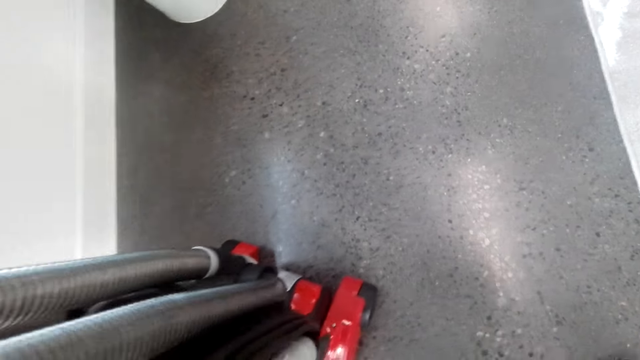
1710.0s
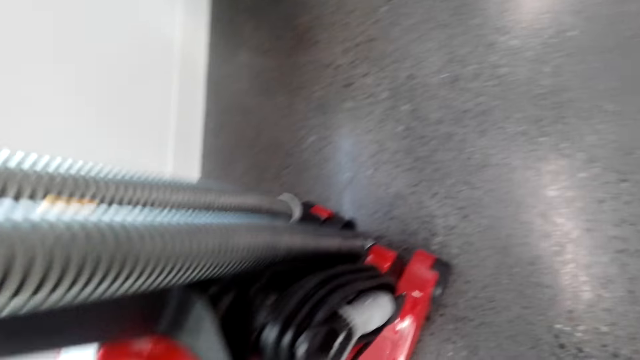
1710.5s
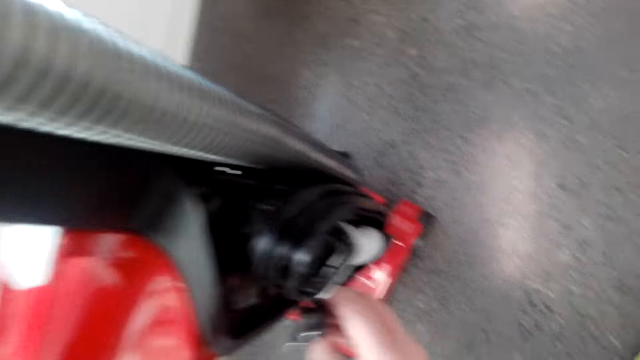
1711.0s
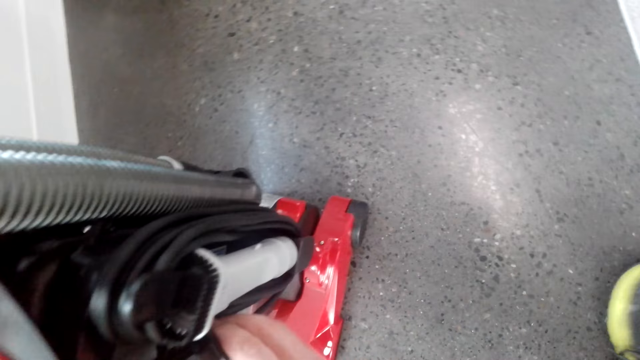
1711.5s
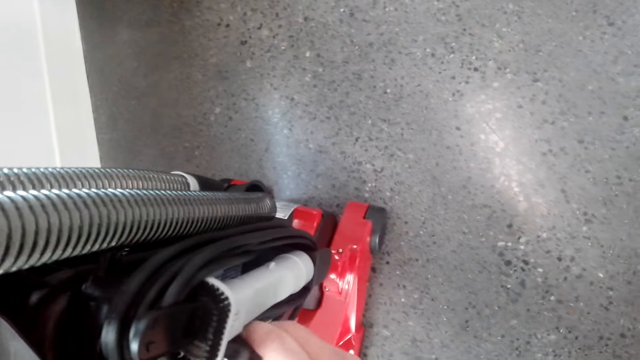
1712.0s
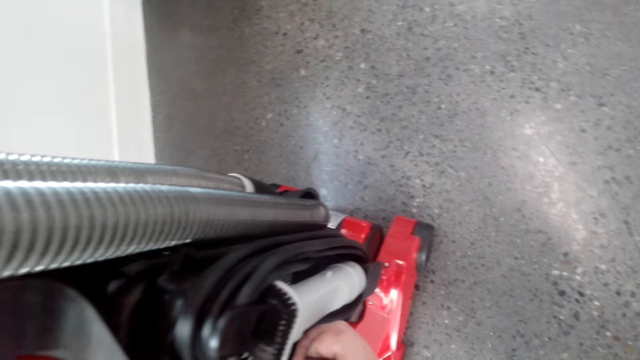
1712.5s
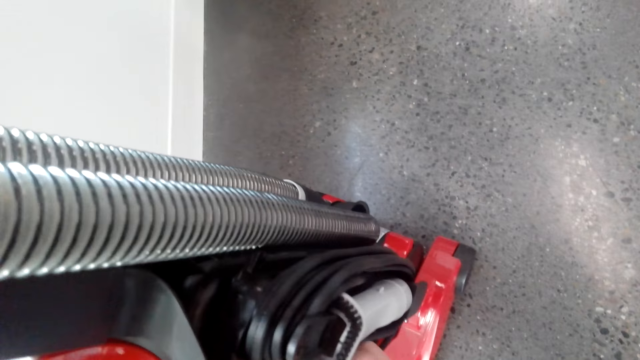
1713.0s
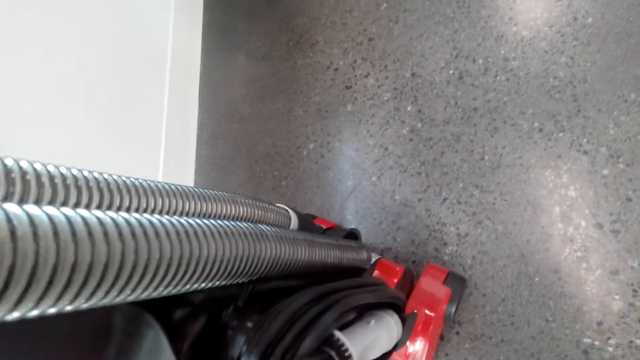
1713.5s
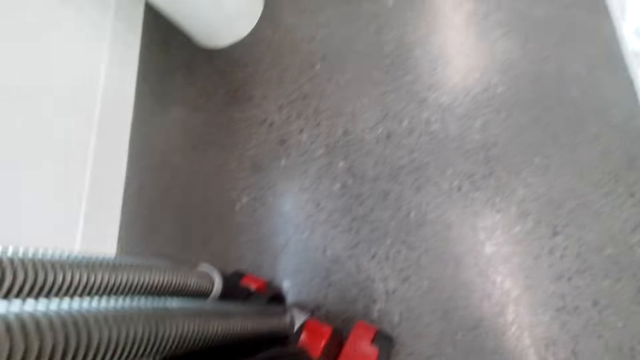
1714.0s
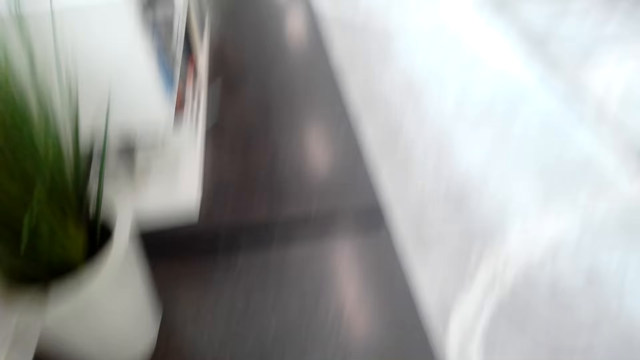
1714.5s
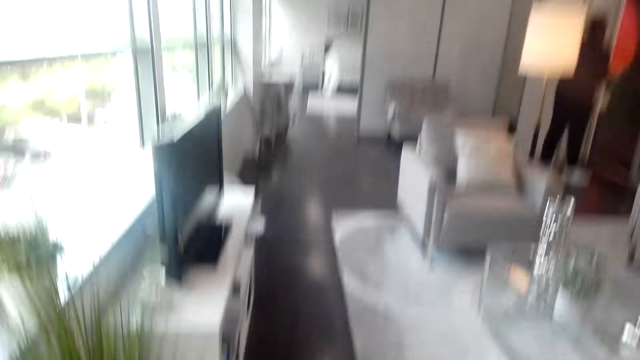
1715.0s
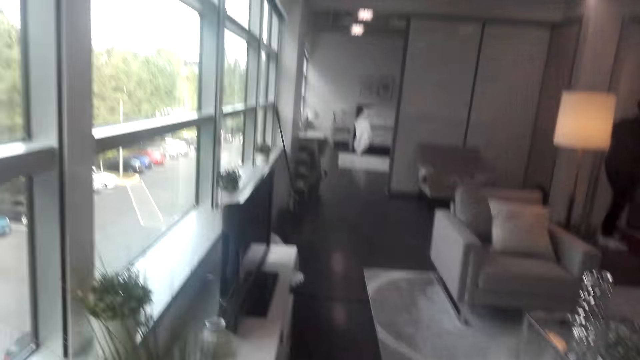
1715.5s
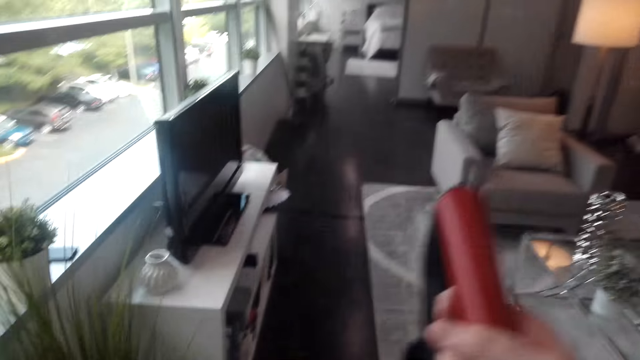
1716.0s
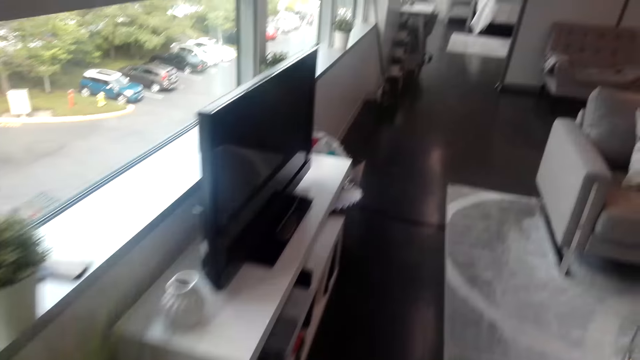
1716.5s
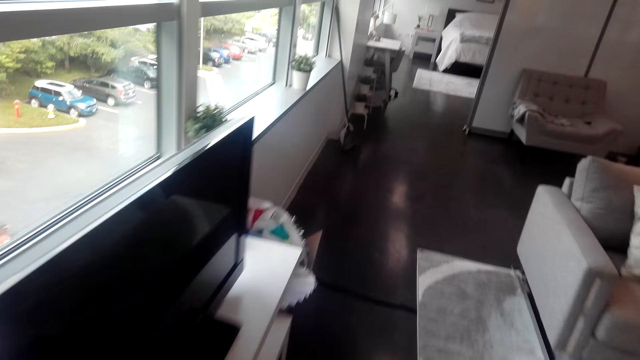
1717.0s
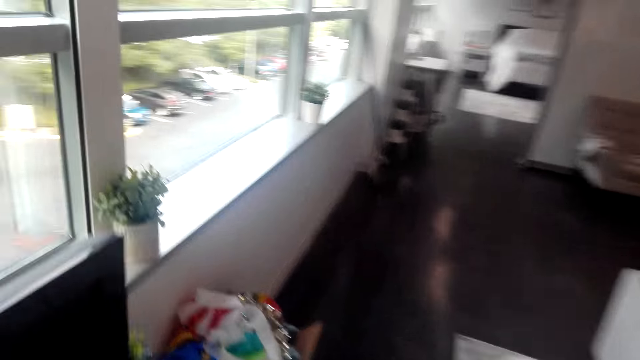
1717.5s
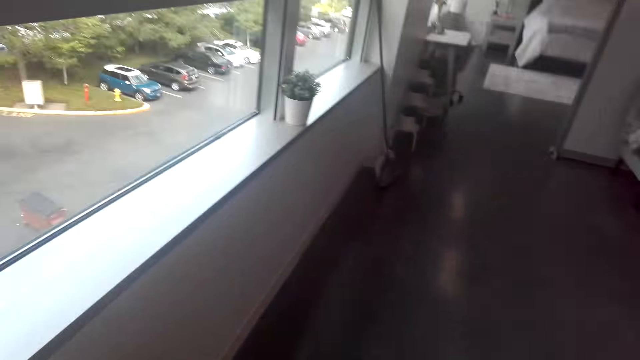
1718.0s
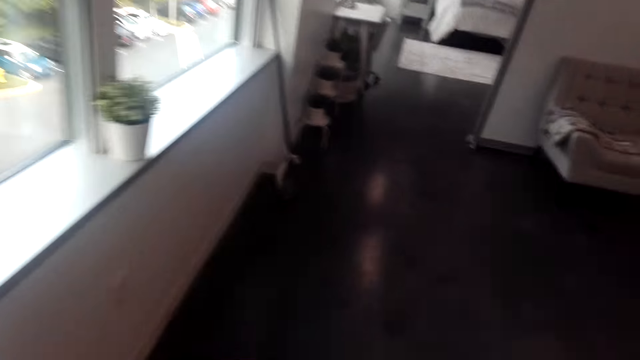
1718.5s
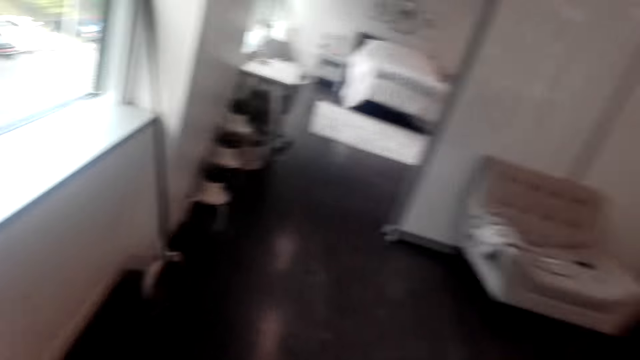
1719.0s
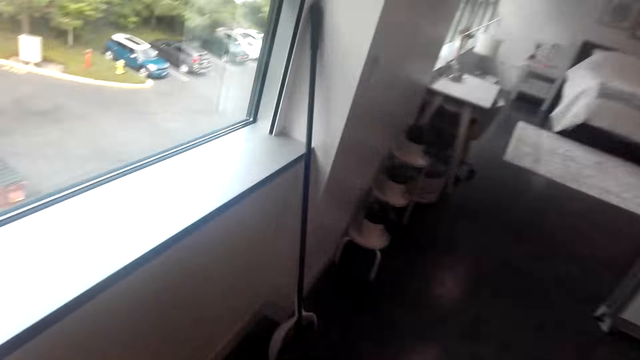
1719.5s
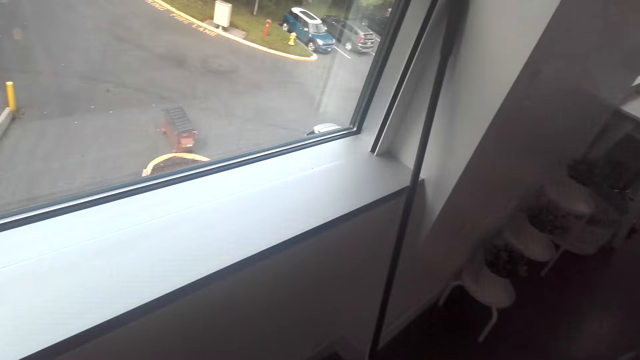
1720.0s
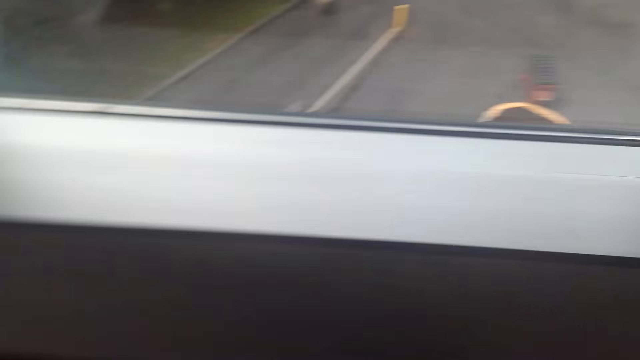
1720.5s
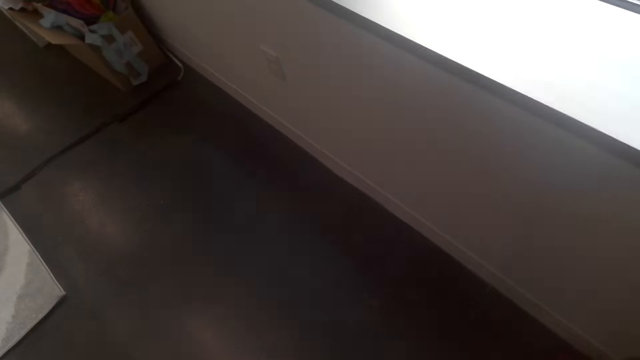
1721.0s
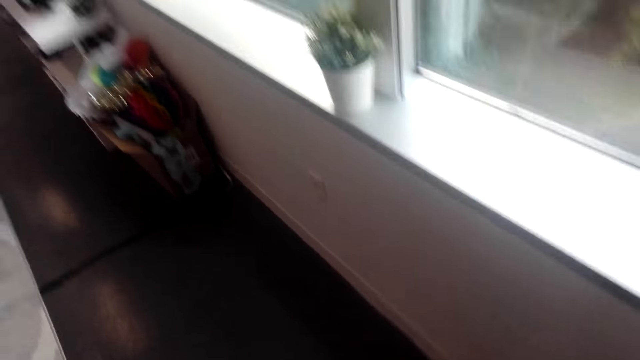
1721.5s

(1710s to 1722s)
The camera wearer walks around the room.

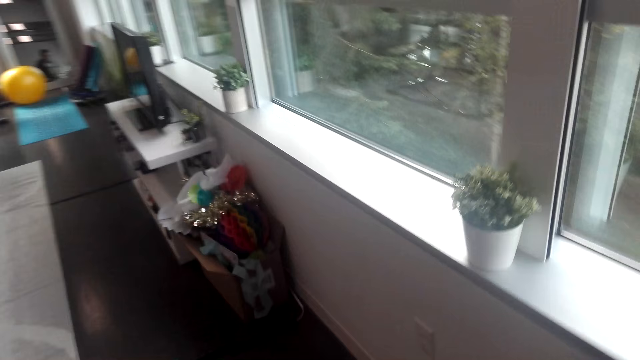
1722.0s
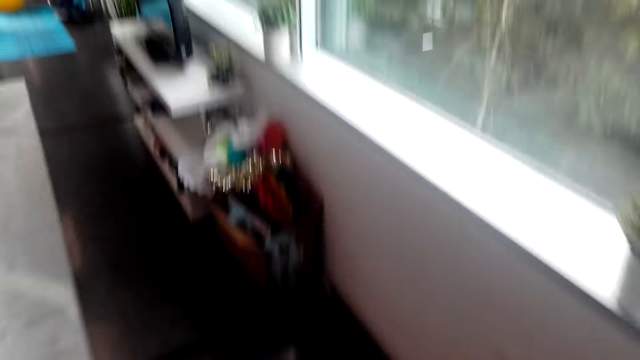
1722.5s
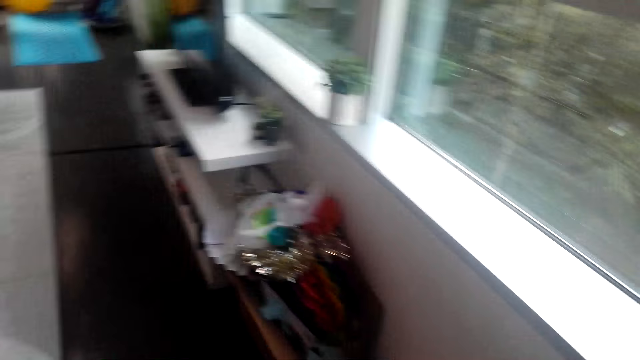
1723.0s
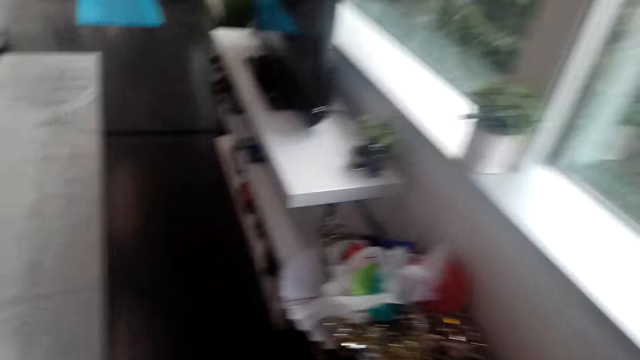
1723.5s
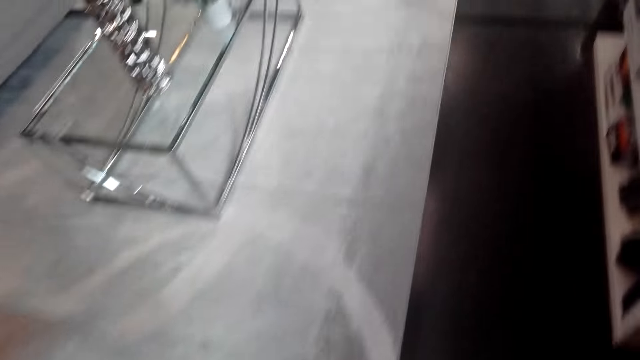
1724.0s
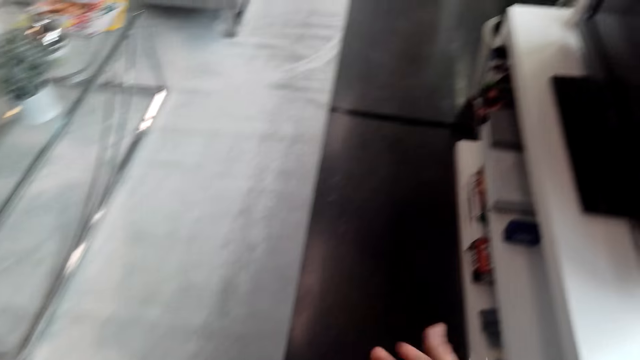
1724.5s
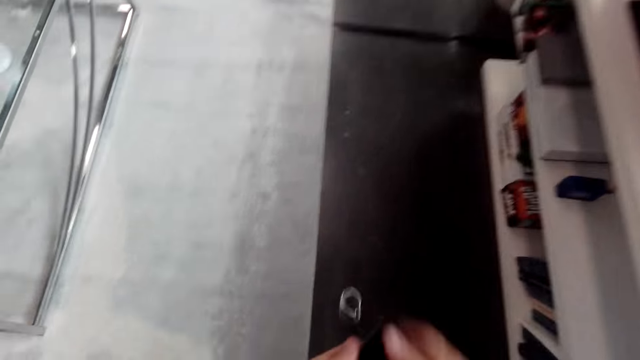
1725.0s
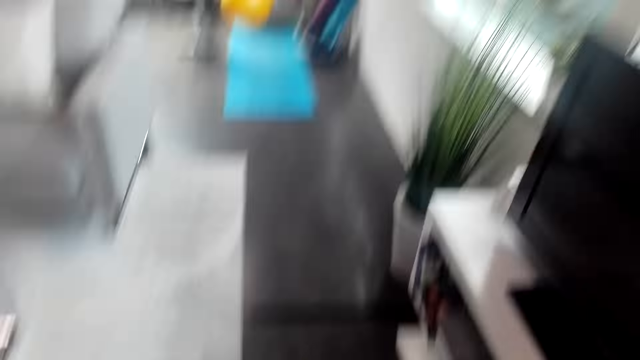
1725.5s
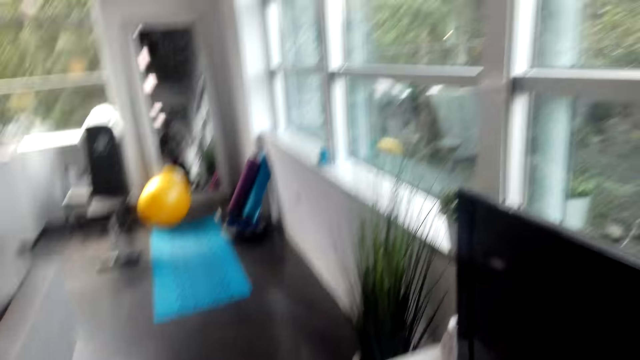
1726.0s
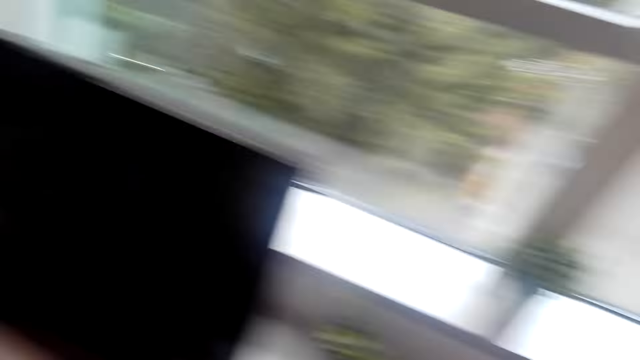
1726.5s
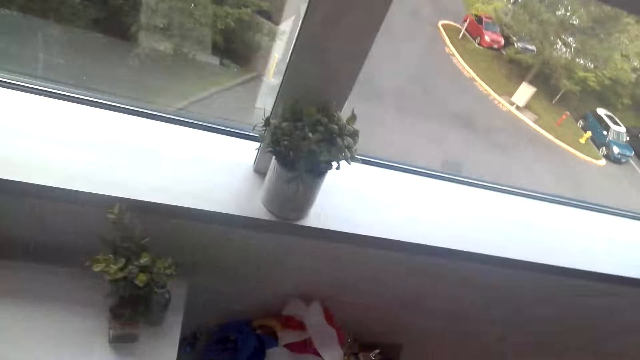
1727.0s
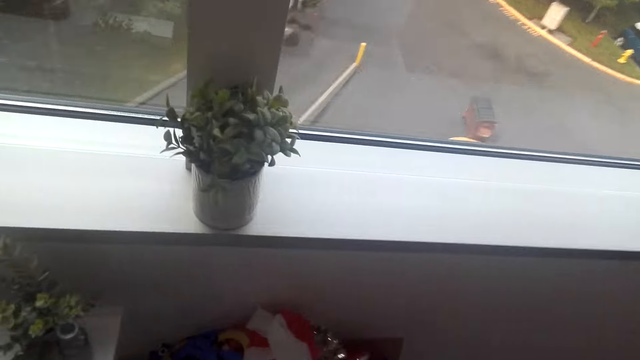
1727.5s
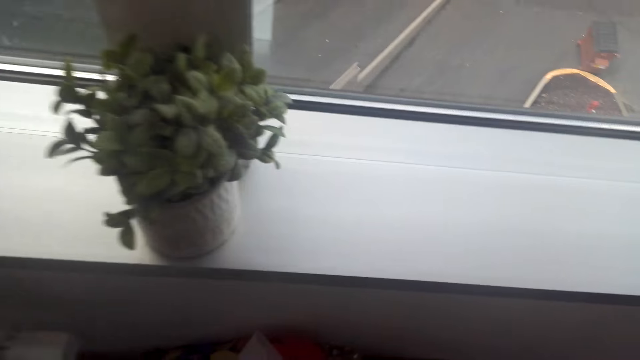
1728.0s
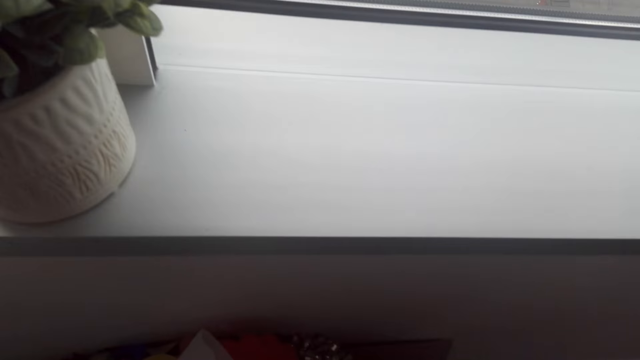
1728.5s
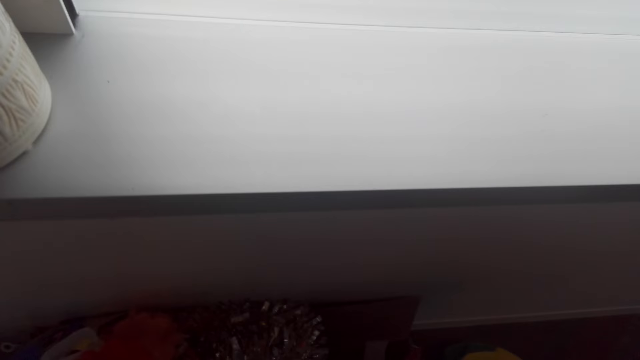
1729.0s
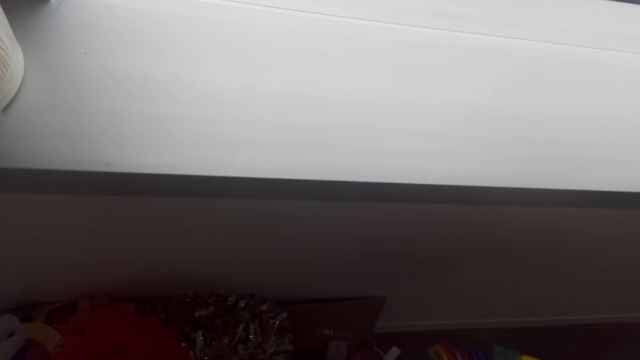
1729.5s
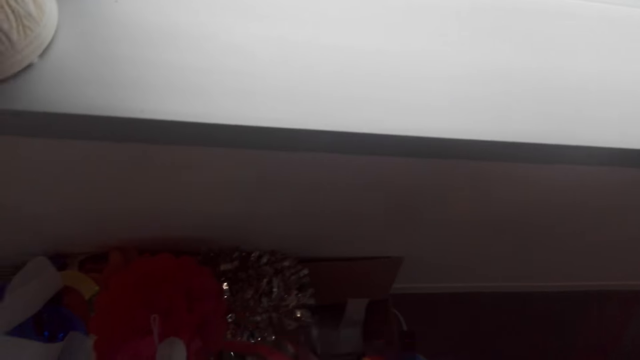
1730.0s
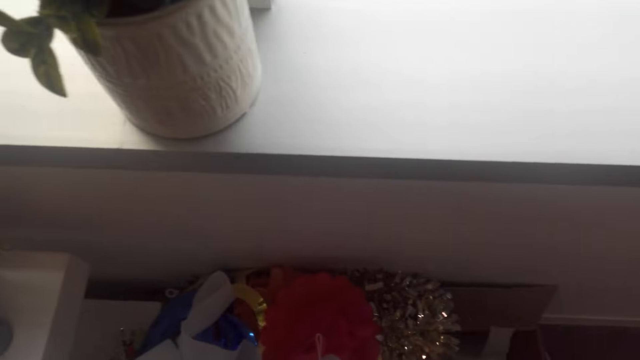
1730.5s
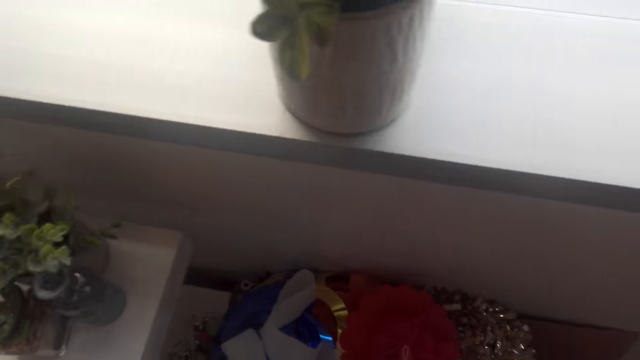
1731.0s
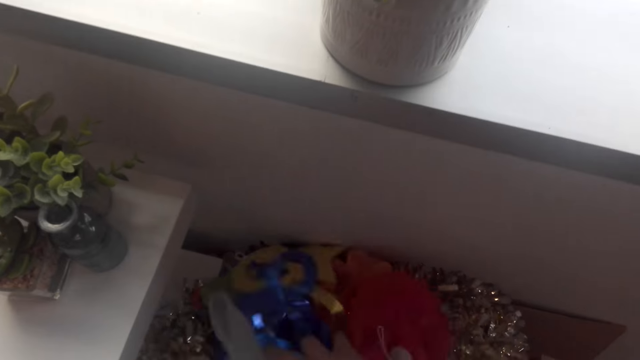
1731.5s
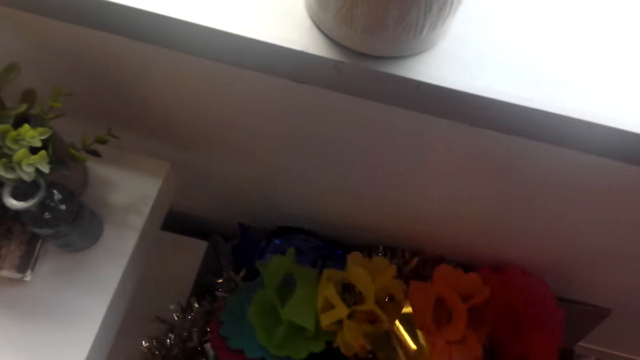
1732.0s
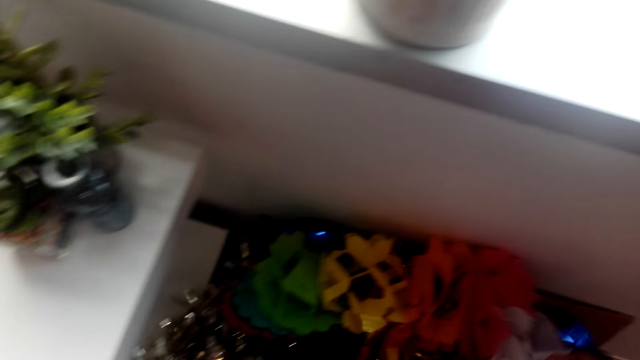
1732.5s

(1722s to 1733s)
The camera wearer lifts up the hand. They walk around the room. They touch the decorative ribbon.
